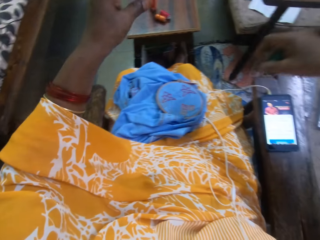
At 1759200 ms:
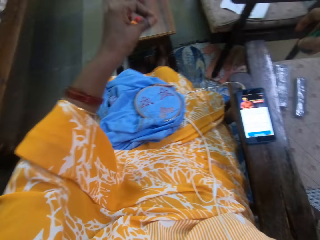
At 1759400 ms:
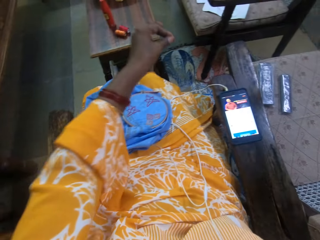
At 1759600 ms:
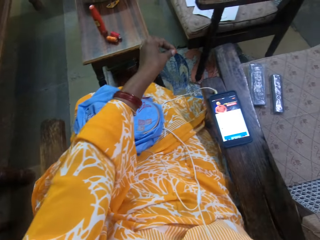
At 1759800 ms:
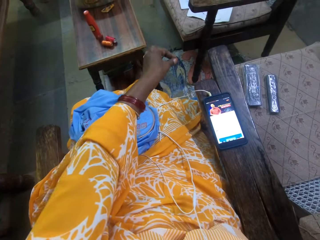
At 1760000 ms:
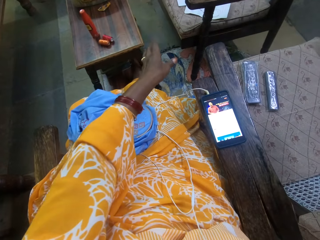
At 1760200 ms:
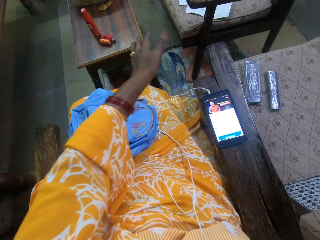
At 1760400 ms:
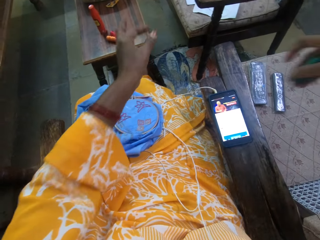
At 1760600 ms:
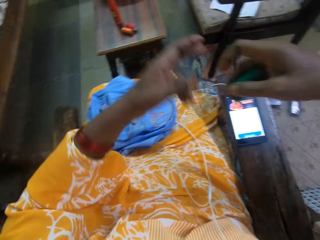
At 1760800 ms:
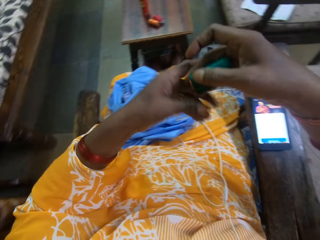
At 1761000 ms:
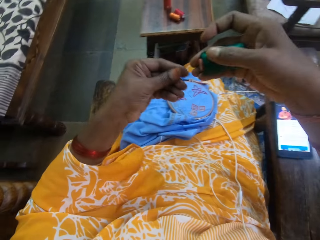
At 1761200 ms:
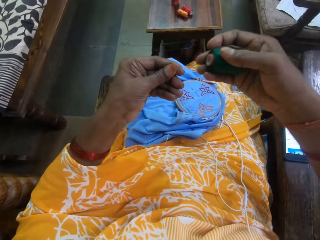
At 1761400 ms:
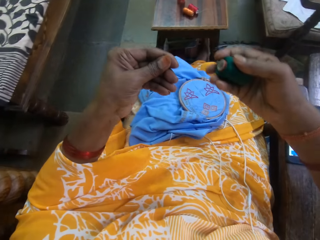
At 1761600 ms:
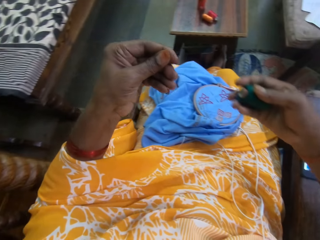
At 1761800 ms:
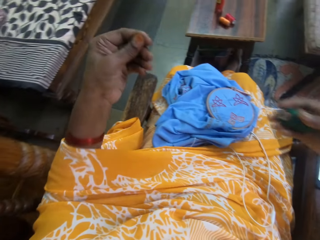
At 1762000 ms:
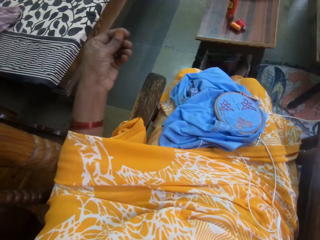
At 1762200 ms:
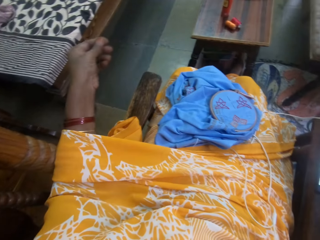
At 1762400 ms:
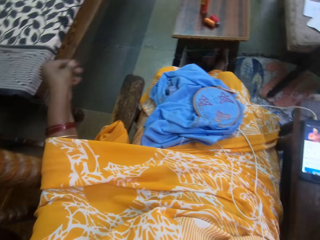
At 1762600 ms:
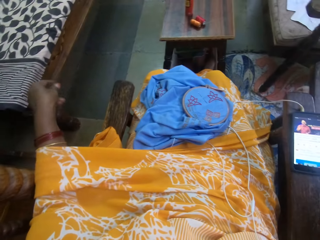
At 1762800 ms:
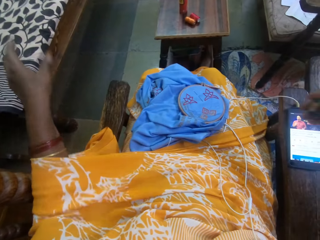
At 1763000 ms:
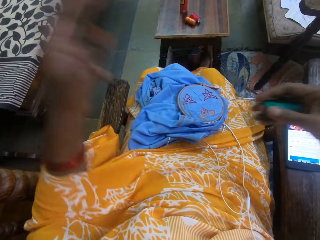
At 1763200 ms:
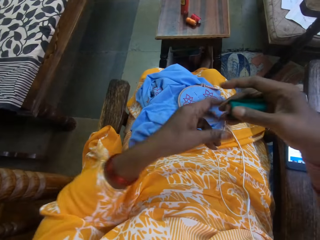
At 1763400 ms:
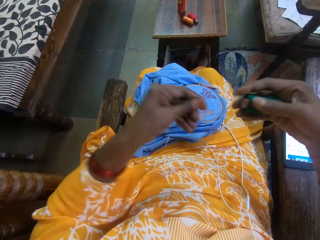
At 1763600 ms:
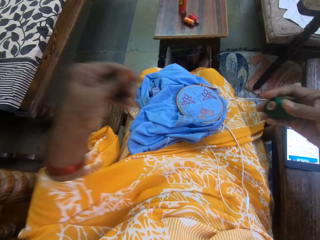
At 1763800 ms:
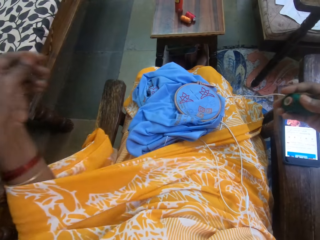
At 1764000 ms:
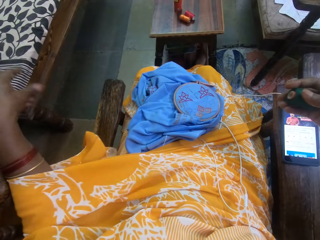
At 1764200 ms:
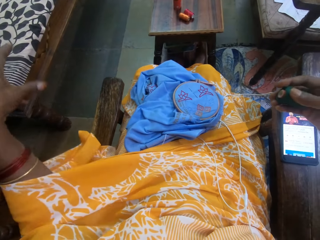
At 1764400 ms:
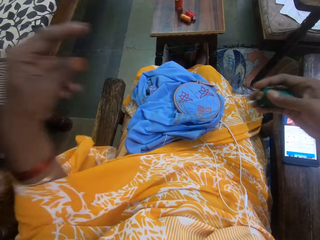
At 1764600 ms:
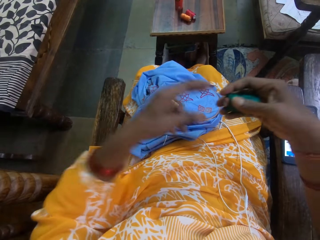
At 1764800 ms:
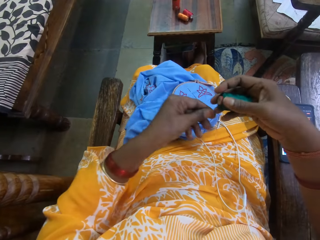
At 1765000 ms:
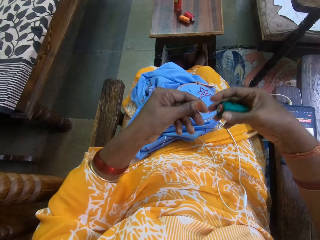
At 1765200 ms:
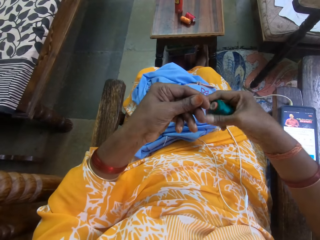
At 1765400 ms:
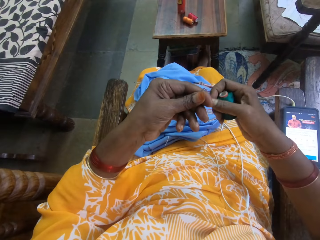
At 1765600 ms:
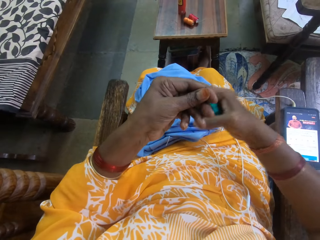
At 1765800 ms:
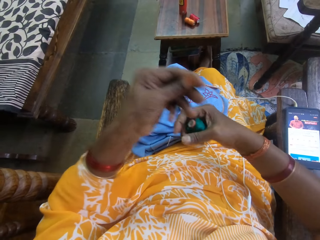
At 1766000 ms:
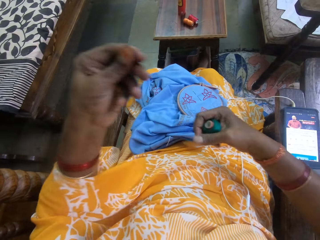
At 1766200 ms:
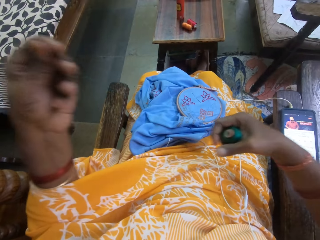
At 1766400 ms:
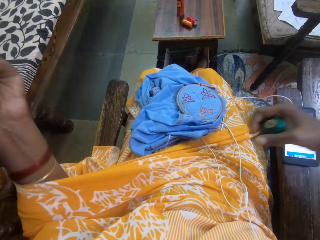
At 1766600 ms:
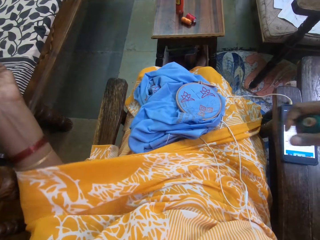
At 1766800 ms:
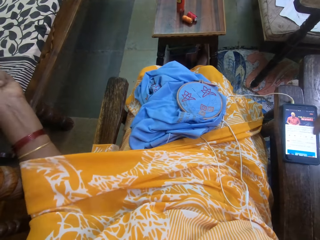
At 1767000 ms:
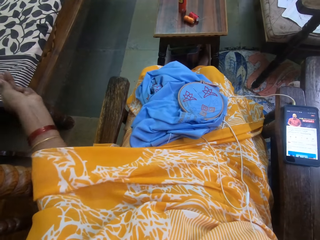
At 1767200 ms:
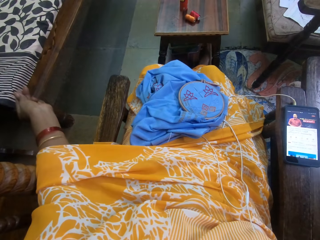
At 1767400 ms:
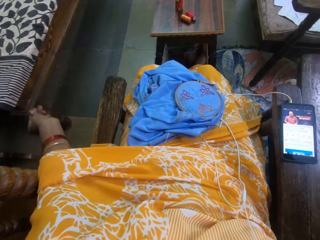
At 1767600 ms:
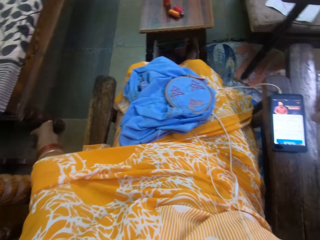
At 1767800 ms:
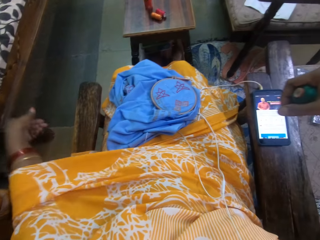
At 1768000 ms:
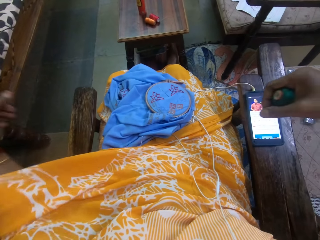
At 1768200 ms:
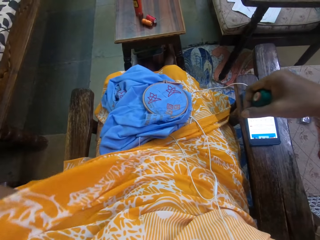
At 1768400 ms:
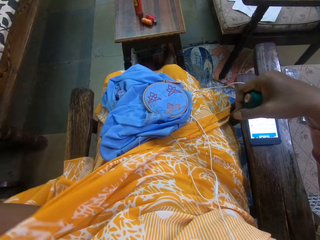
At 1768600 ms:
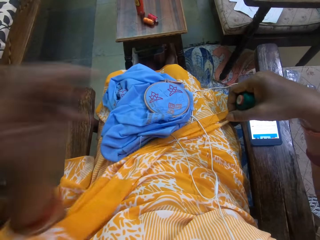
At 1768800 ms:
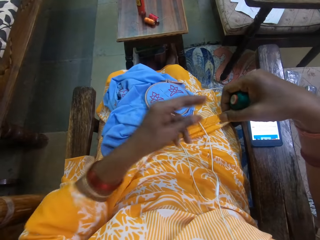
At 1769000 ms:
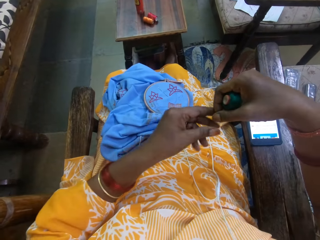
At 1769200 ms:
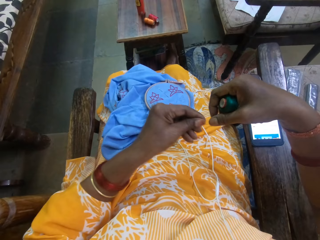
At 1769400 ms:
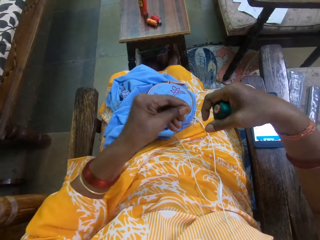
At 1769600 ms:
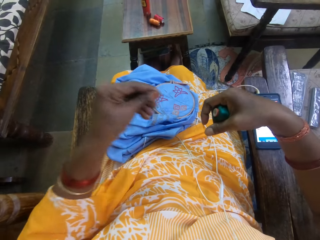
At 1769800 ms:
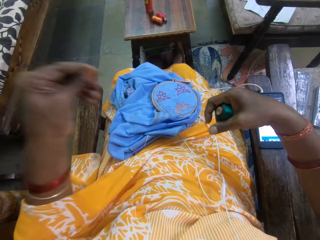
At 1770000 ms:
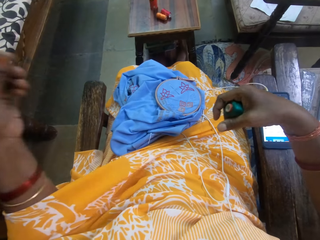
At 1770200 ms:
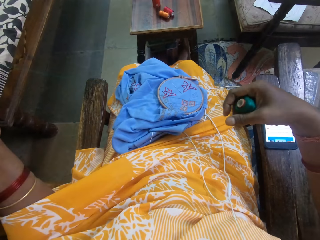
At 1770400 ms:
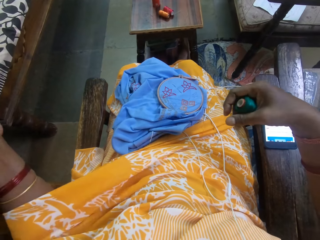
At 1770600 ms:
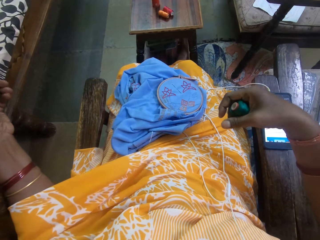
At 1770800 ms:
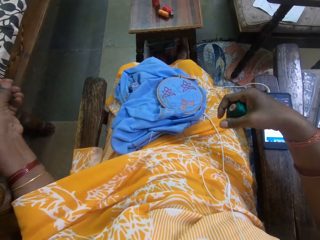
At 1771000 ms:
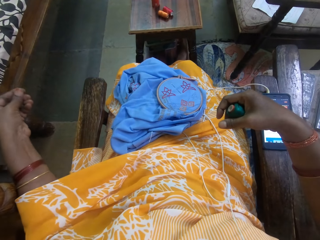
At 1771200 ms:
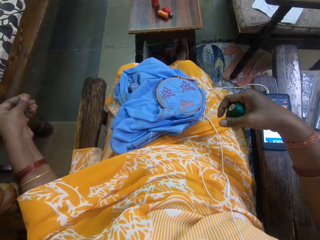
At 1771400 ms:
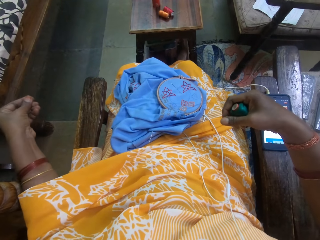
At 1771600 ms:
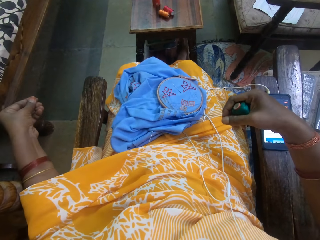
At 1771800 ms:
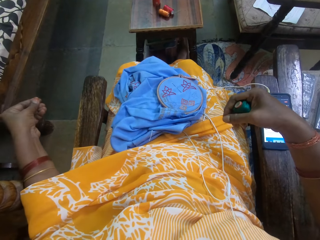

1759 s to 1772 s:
The camera wearer places the thread on the table. She throws the thread on the floor with her left hand. She pulls the thread in her right hand with her left hand. She pulls the thread in her right hand with her left hand repeatedly.

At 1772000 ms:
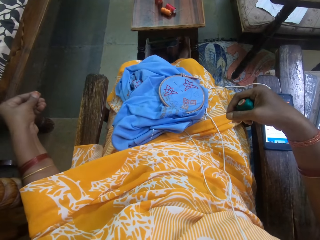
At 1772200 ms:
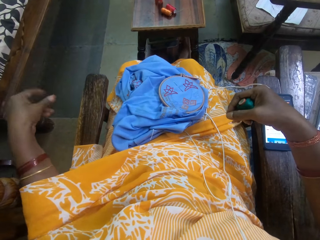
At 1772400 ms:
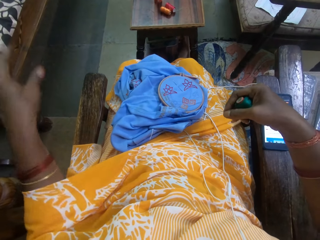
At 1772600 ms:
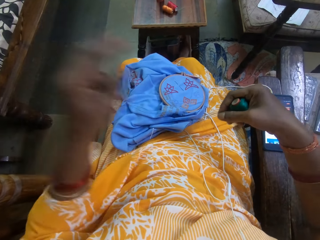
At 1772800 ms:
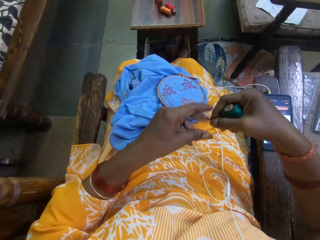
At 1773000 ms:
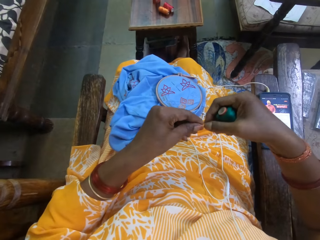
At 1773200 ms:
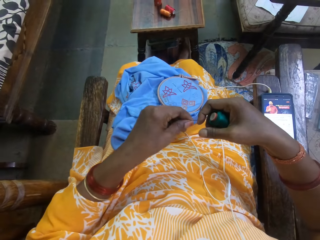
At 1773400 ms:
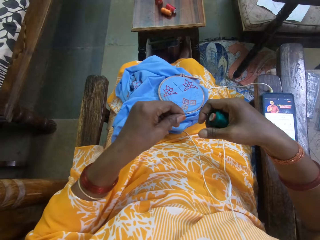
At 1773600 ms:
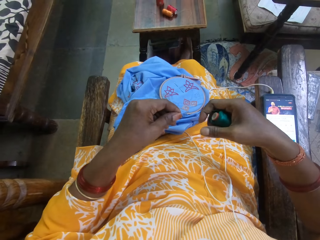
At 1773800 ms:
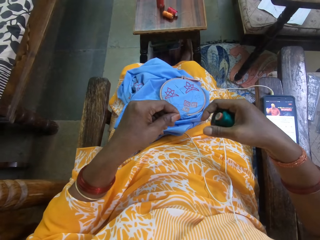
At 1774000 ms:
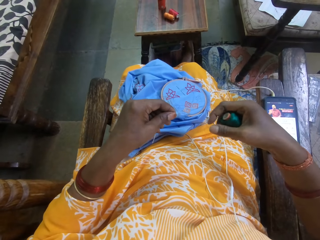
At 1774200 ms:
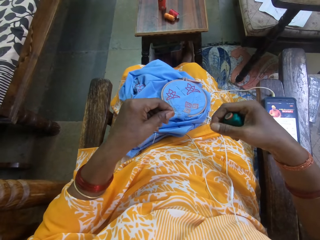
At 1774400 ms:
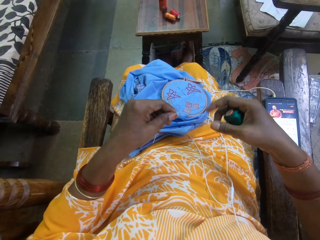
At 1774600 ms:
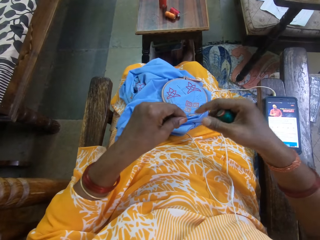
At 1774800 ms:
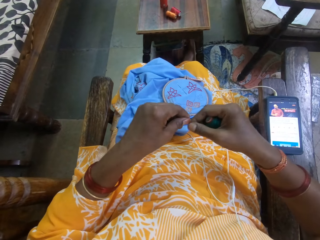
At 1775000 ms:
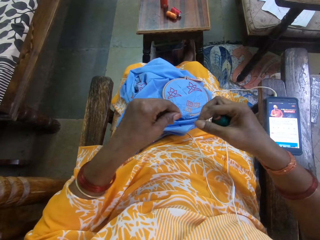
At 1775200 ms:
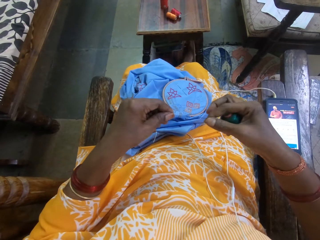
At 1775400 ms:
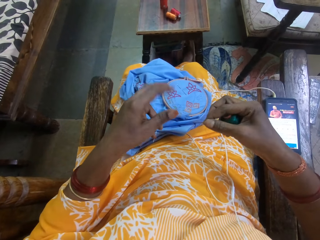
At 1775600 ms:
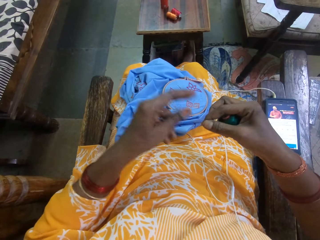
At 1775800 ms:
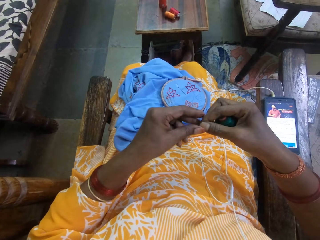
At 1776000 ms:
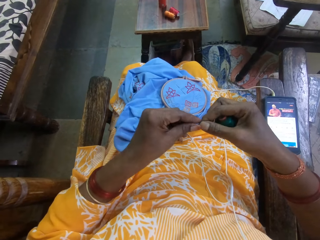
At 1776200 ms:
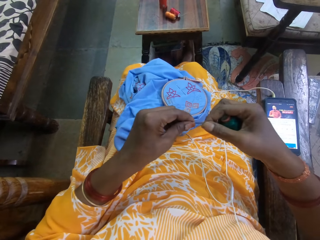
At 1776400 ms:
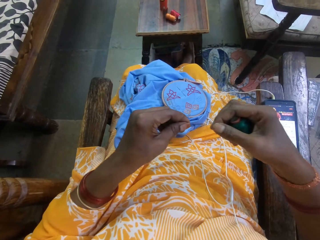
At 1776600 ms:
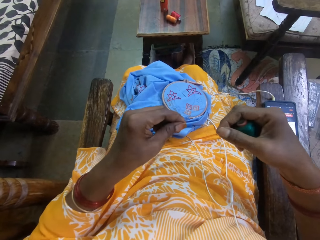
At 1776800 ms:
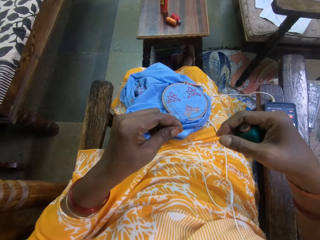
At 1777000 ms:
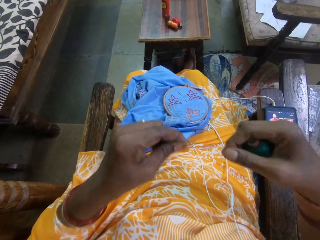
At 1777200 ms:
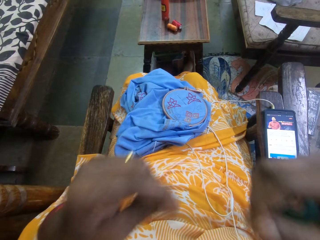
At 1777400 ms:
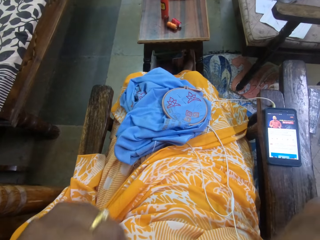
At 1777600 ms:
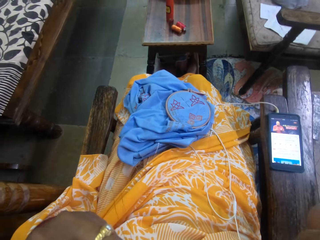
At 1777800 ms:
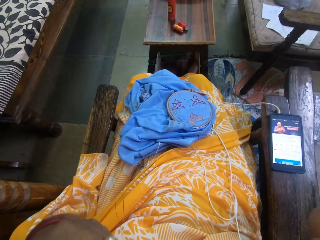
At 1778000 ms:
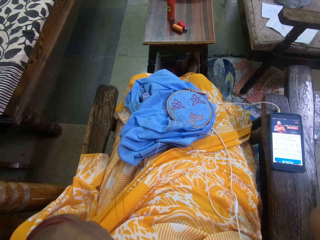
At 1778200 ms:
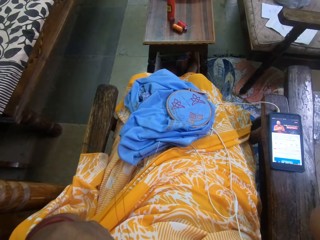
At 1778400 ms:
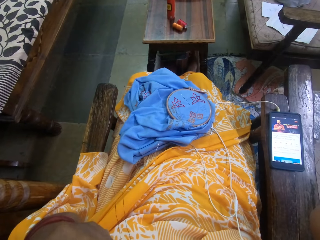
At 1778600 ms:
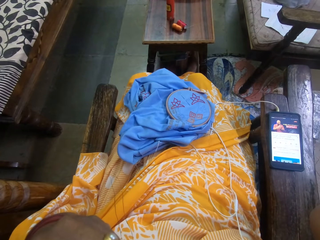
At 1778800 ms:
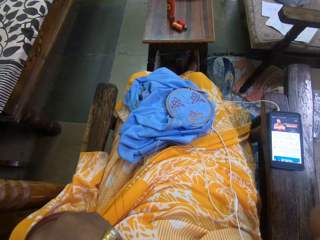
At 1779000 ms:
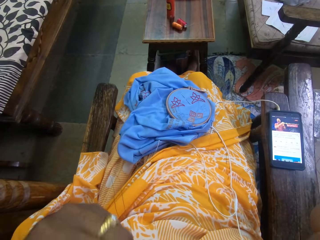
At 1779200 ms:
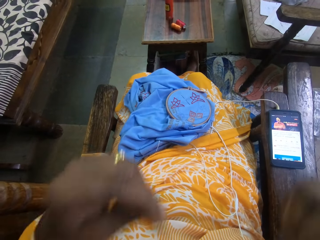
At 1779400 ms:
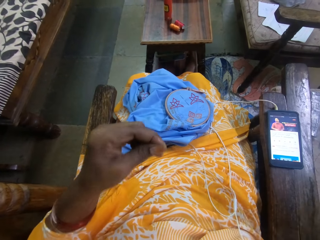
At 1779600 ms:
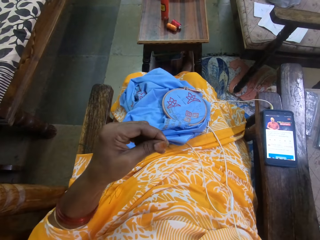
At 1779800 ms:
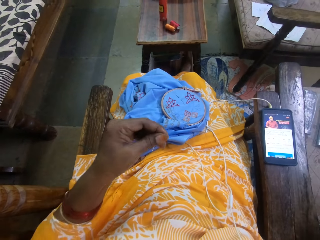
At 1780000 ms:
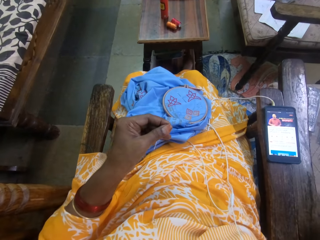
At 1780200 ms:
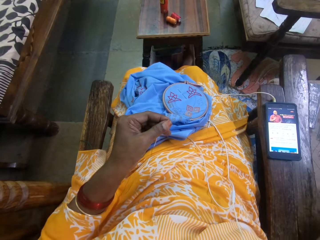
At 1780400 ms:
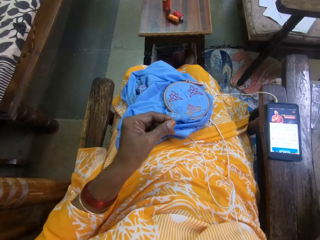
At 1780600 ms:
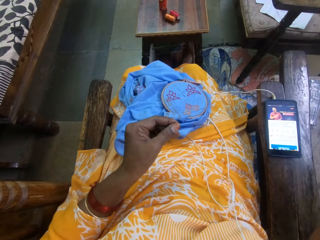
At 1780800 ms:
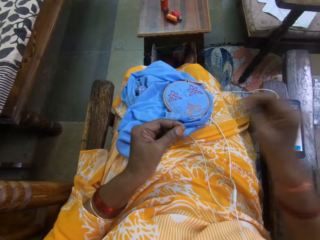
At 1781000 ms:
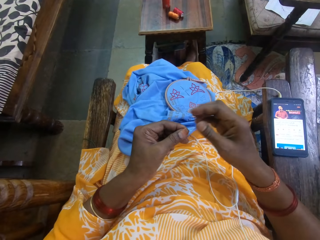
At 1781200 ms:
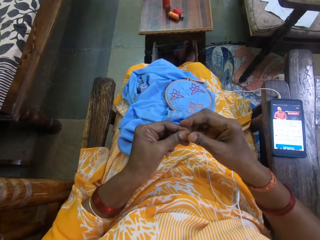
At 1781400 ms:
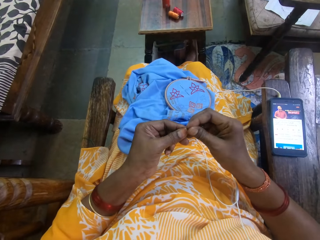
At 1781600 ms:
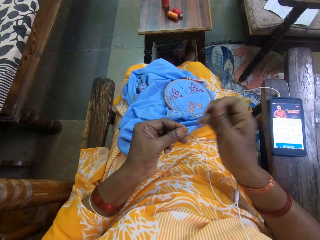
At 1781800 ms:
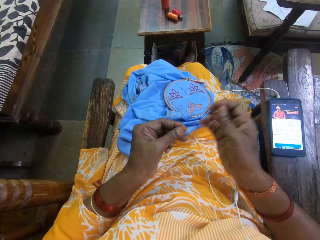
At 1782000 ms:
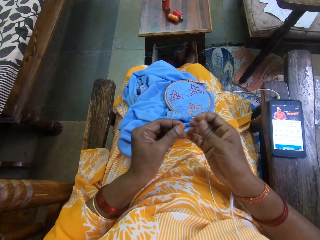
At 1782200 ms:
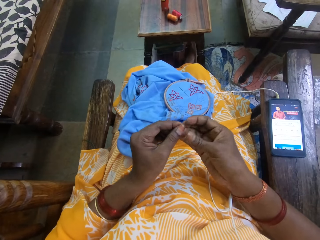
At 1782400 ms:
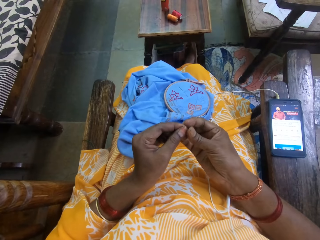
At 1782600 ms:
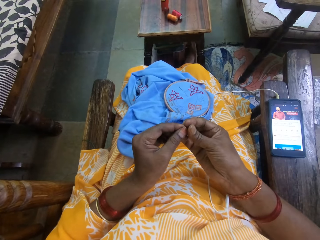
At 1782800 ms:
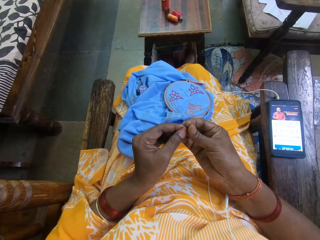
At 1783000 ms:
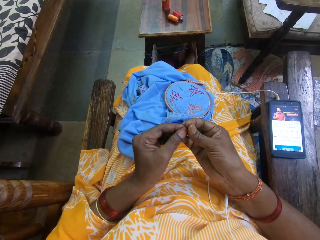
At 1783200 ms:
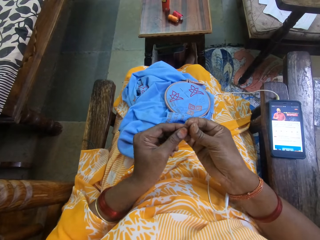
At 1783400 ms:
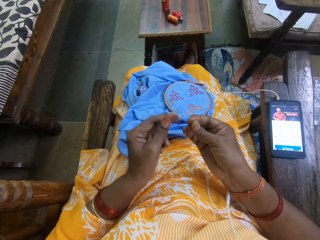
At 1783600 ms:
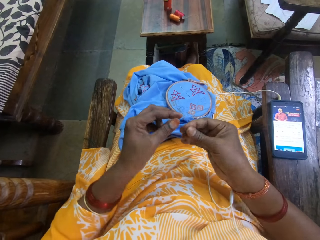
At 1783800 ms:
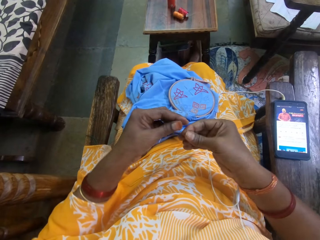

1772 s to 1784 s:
The camera wearer pulls the thread with her left hand. She pulls the thread with her right hand. She pulls the thread with her left hand. She cuts the thread with her teeth. She lifts her hands. She lowers her hands. She holds the thread with her left hand. She adjusts the thread with her right hand. She holds the thread with her right hand.
